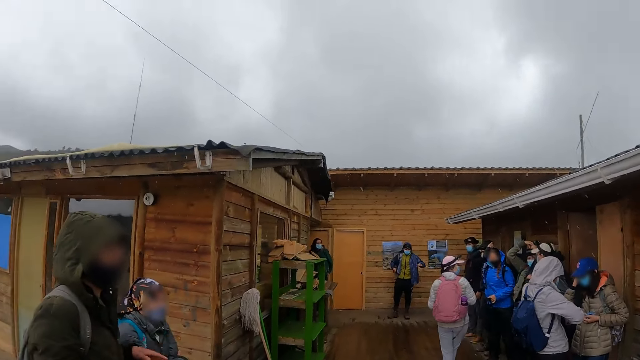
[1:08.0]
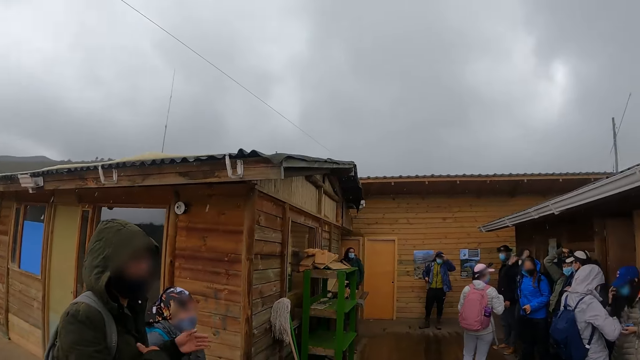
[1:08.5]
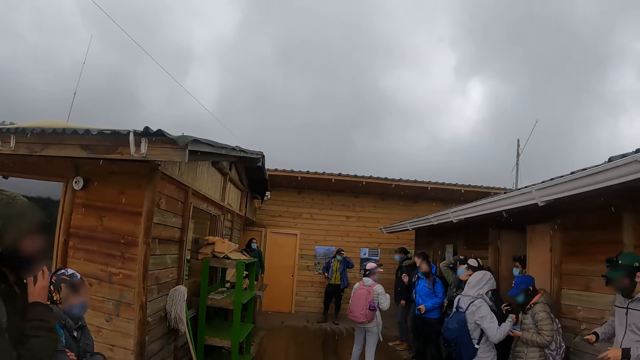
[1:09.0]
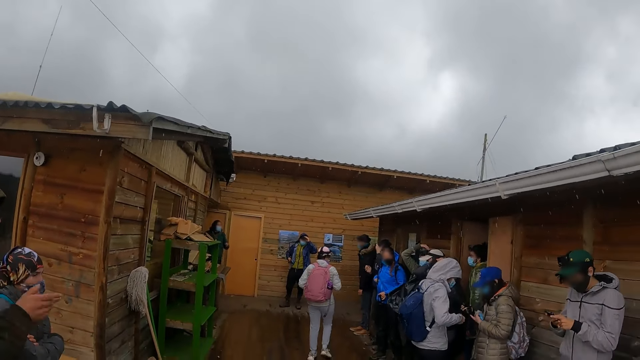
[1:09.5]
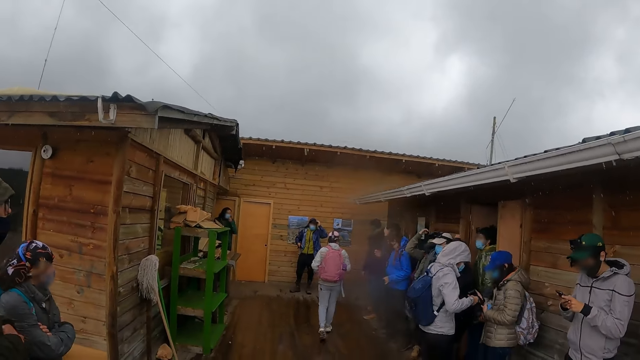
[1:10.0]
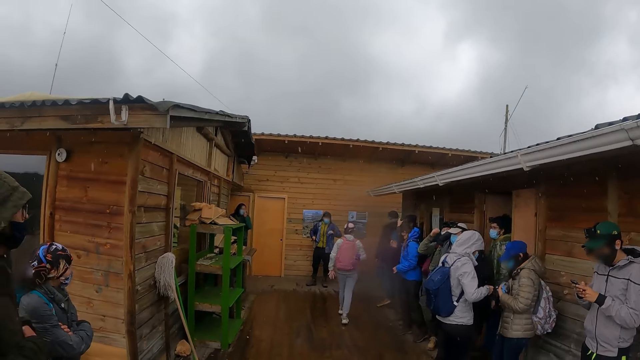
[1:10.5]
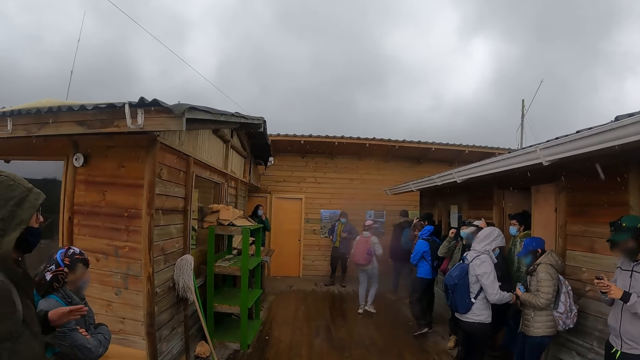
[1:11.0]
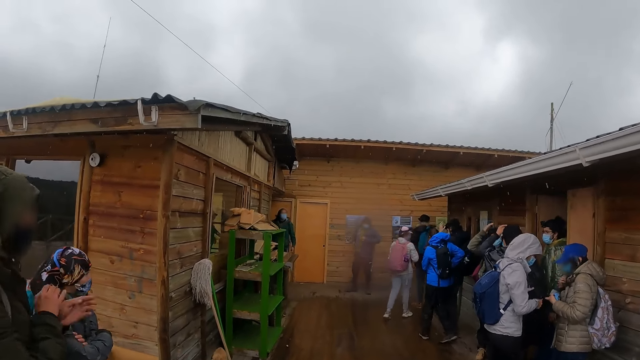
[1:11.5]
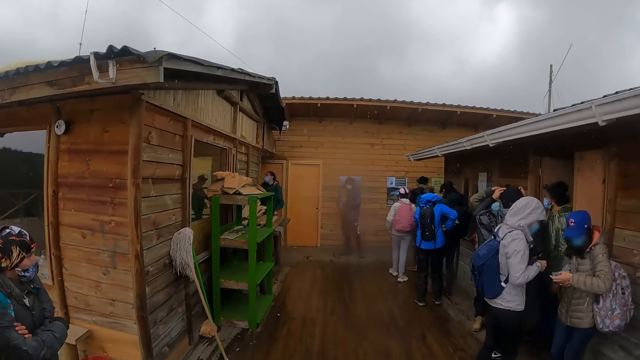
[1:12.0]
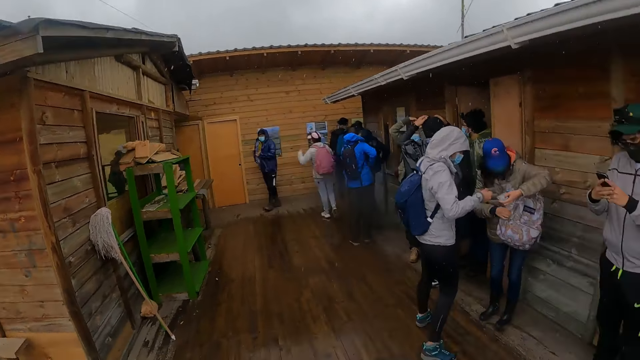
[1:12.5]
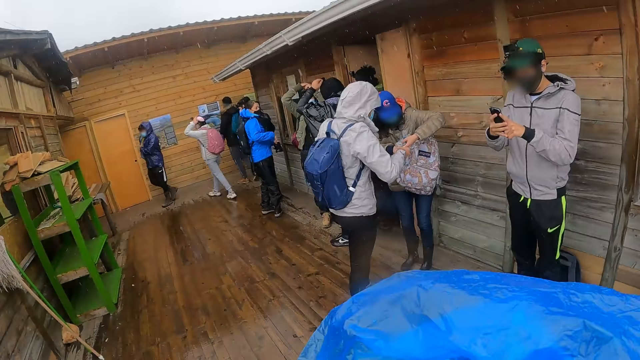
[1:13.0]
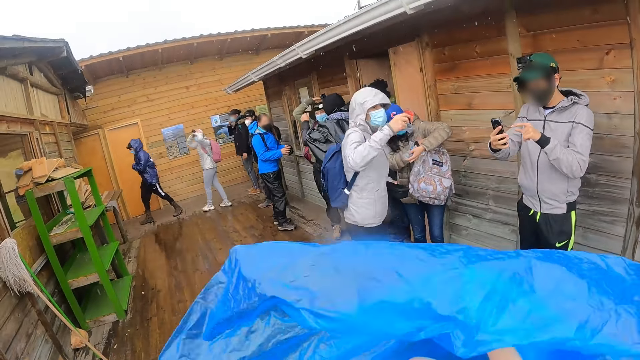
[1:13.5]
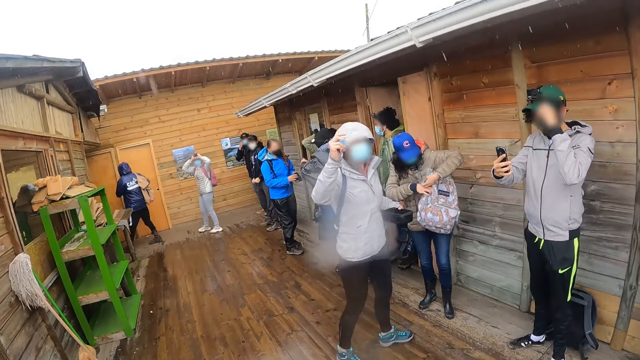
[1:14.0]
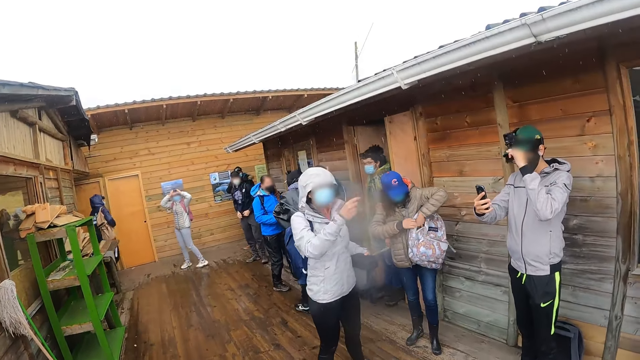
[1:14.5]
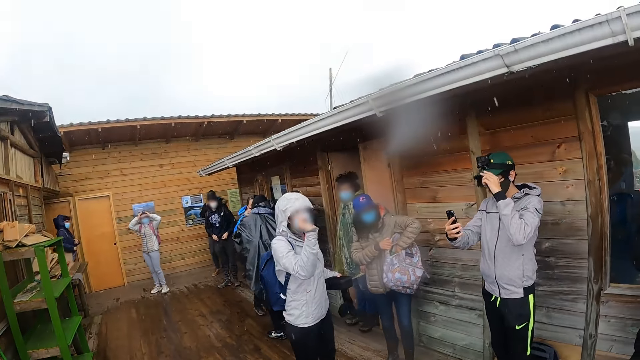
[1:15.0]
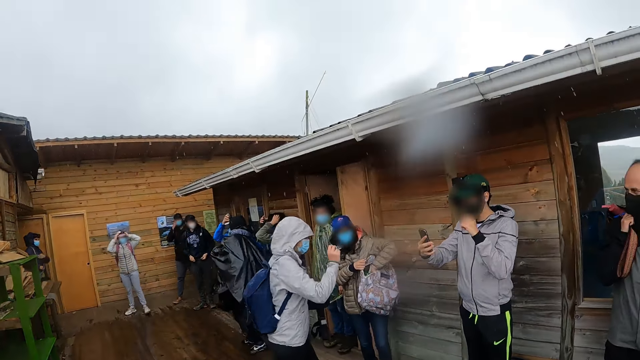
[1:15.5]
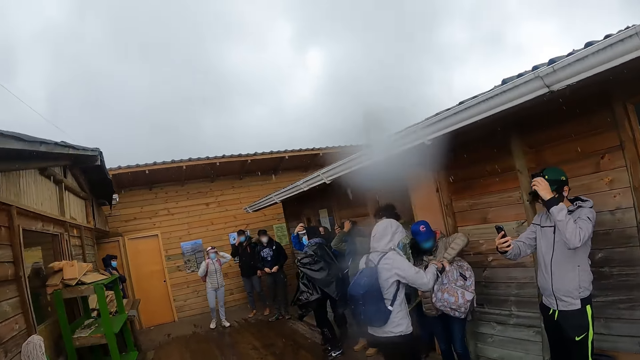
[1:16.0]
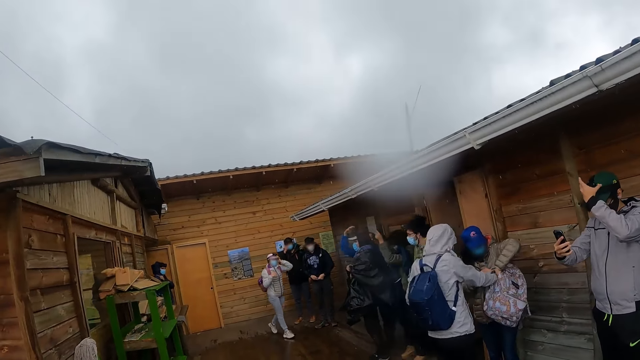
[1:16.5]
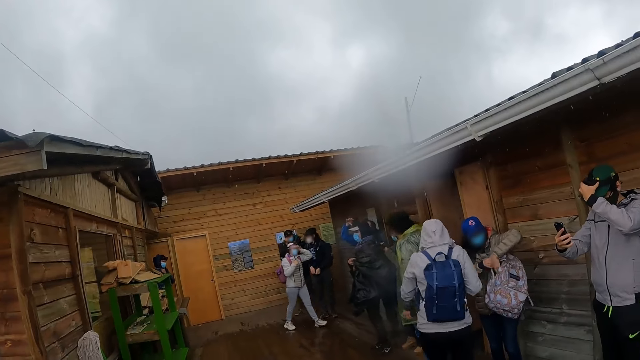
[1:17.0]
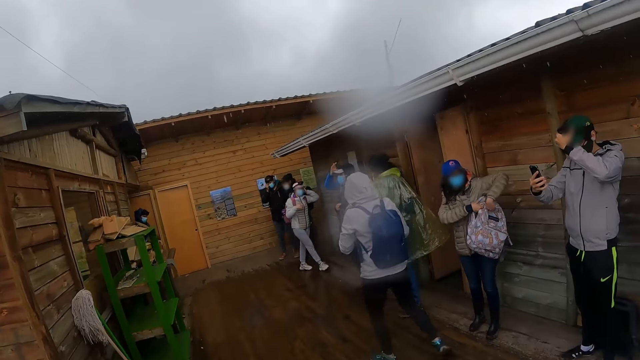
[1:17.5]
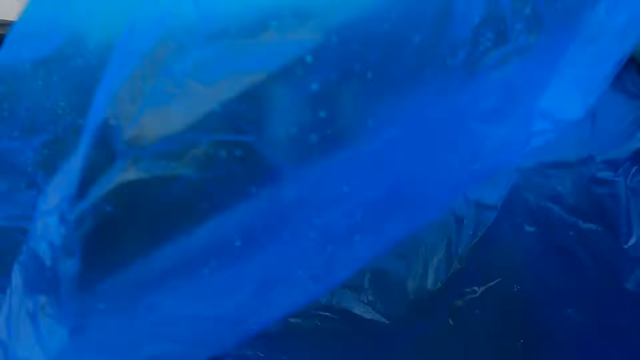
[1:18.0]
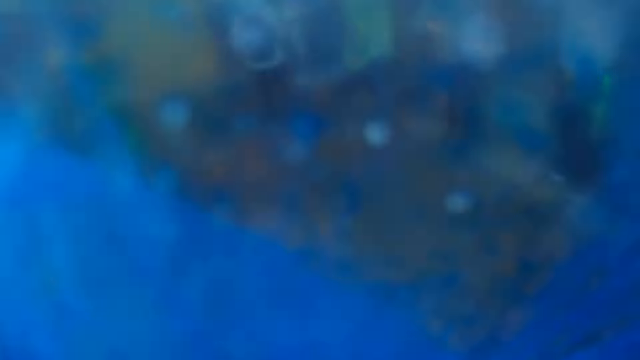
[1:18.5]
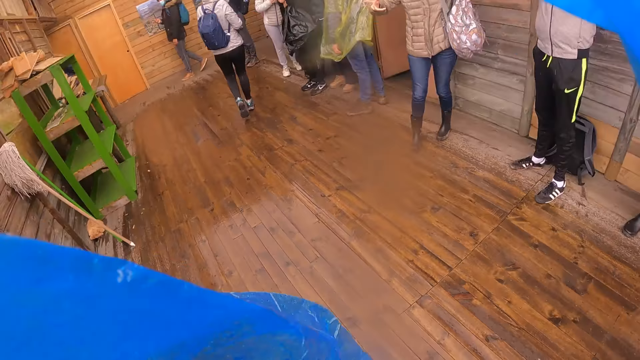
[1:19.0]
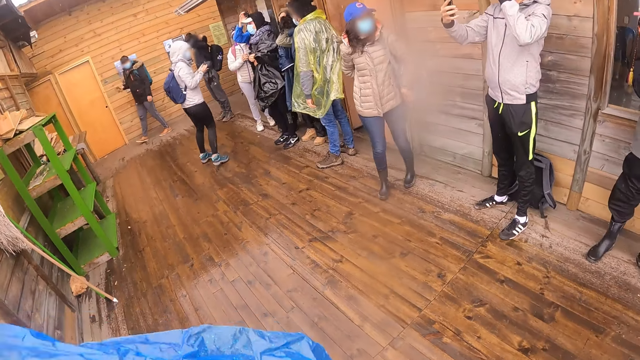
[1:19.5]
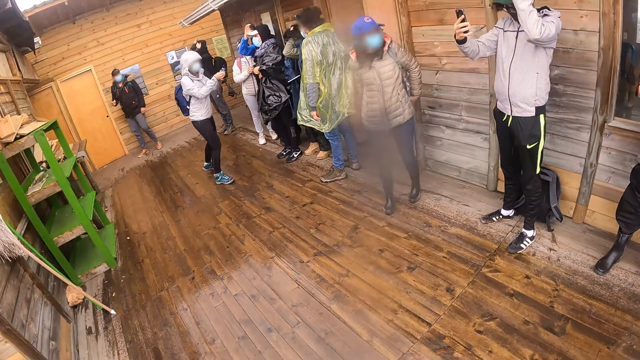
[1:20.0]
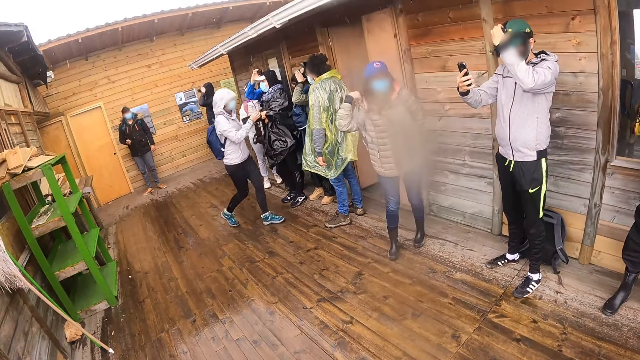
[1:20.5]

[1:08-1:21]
A man operates a phone in his hands. A woman receives a camera from another woman with her right hand. The other woman opens her bag with her right hand and drops a sachet in her left hand into the bag. The man adjusts his cap with his left hand. The other woman closes the bag with her right hand.

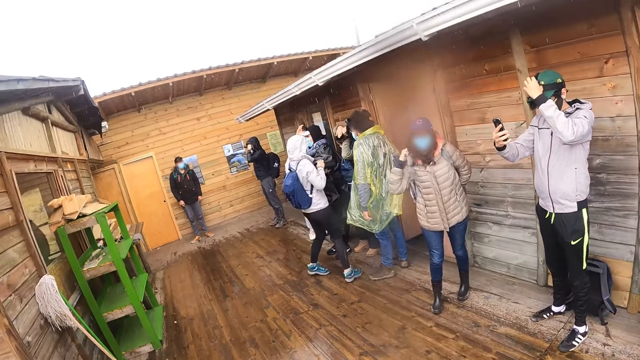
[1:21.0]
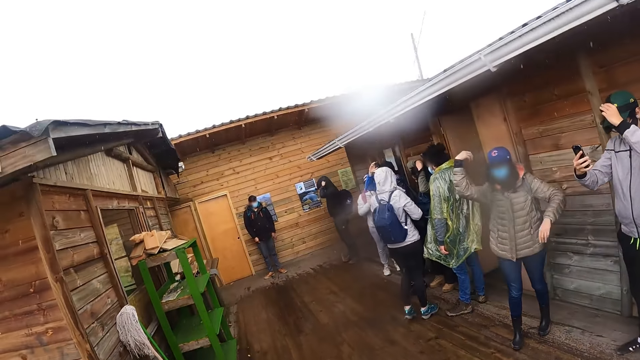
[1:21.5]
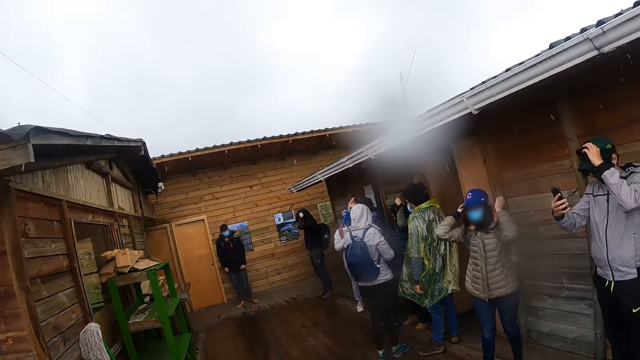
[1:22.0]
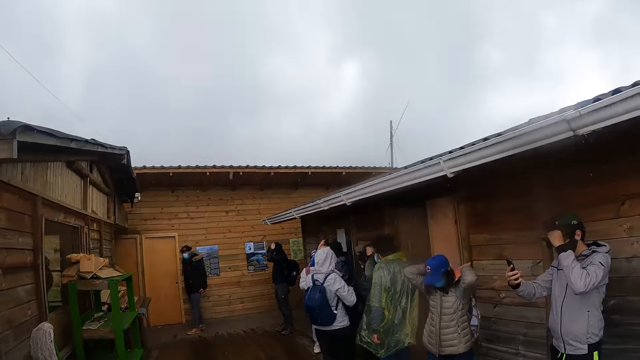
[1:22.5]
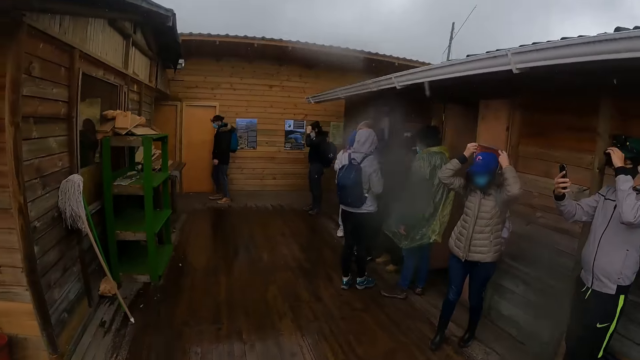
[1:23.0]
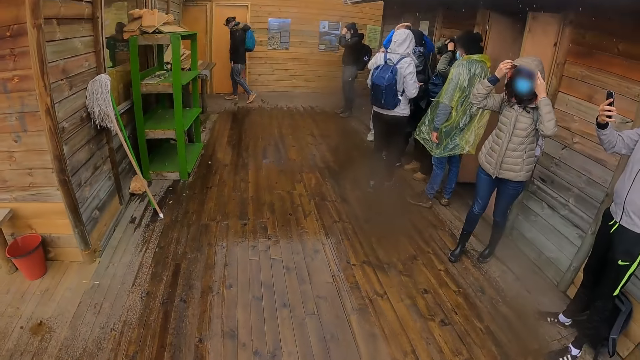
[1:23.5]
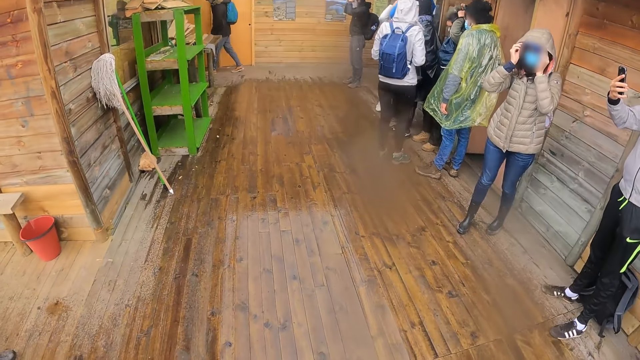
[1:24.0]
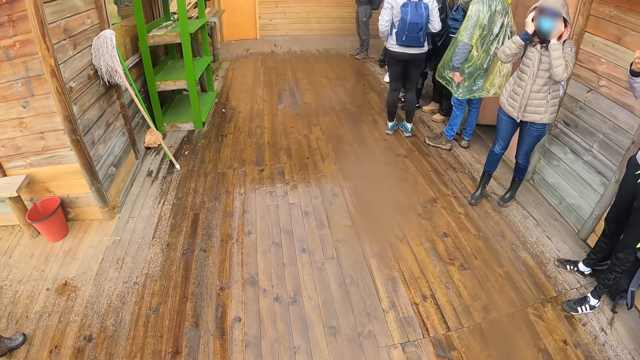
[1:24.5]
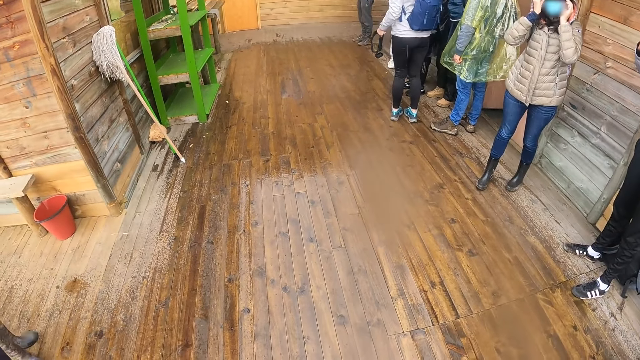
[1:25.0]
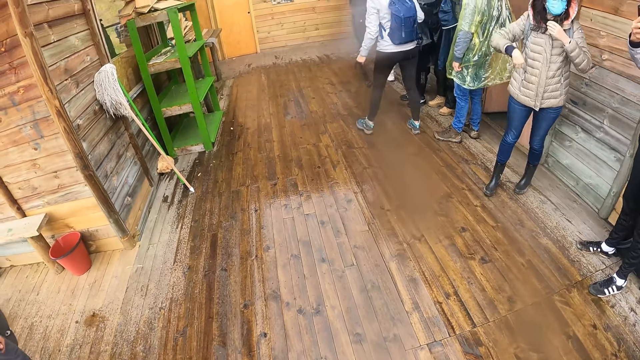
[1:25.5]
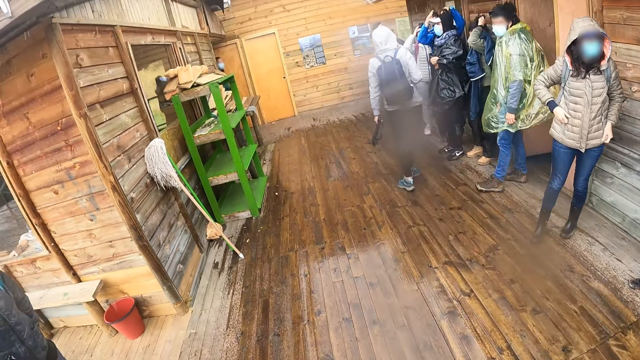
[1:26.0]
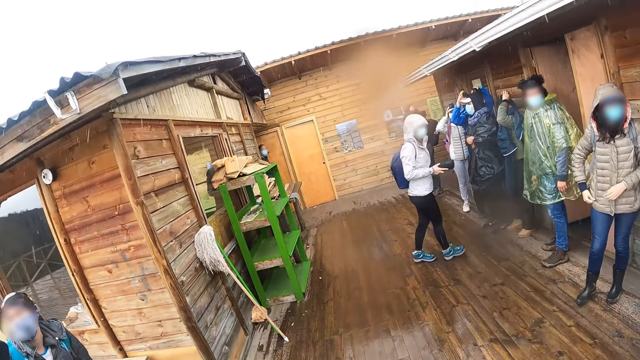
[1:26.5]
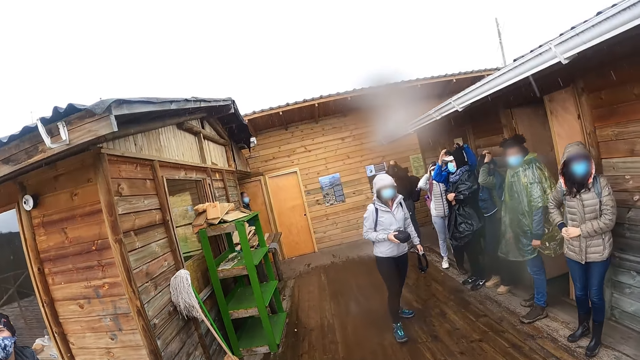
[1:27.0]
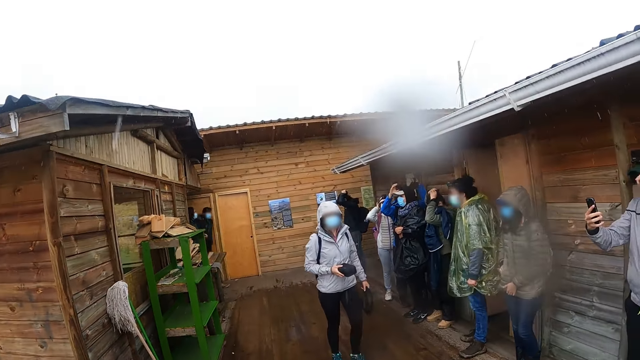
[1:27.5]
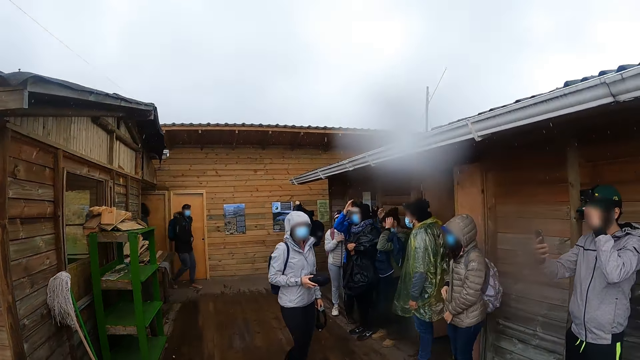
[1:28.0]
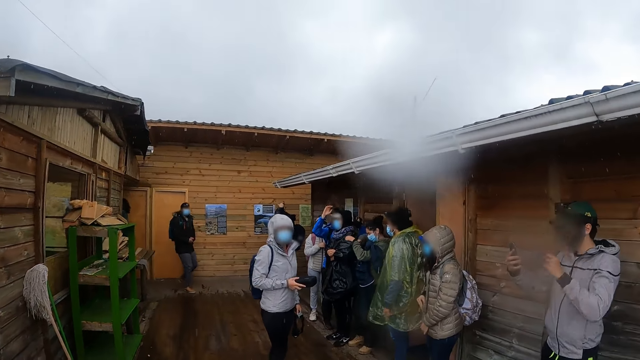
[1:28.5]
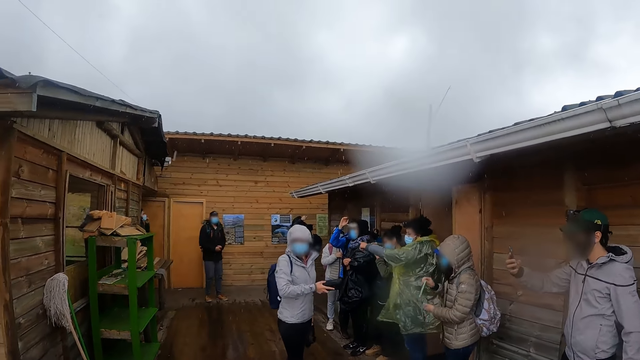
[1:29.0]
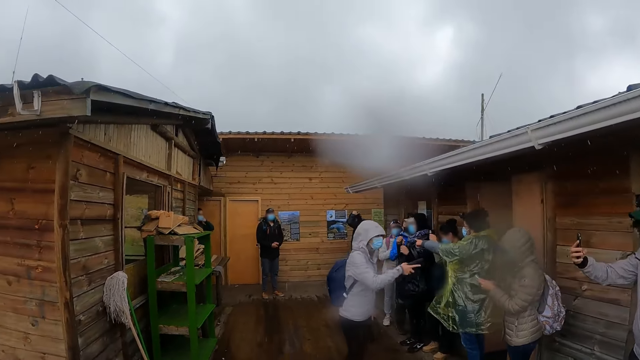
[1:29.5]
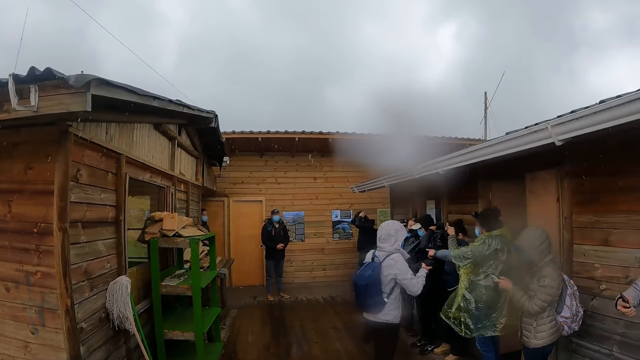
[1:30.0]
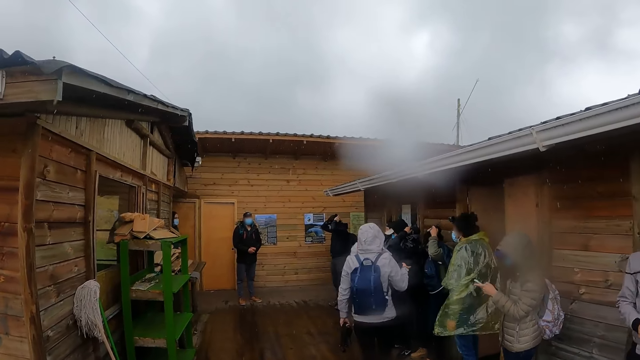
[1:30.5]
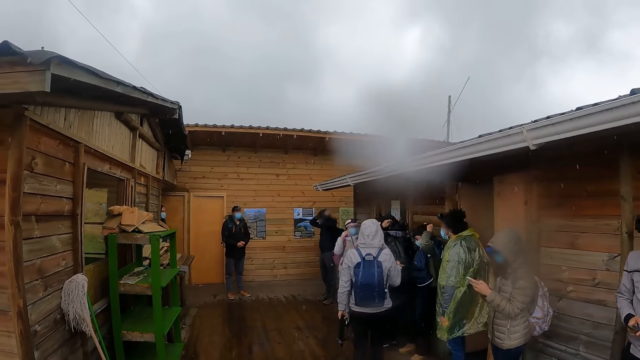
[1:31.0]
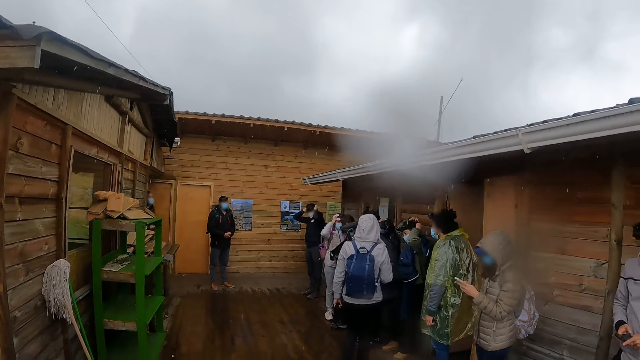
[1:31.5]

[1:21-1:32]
A woman adjusts her hood with her hands. She picks up a phone from her jacket with her right hand and operates the phone with her hands.
